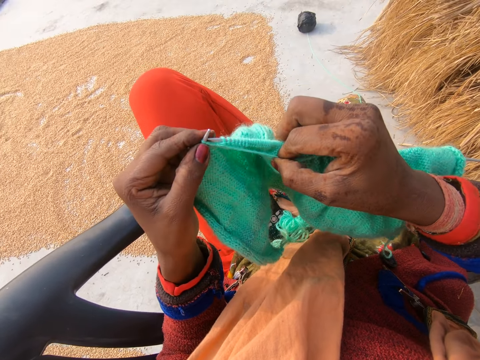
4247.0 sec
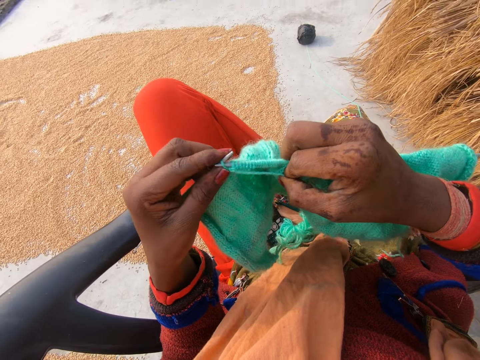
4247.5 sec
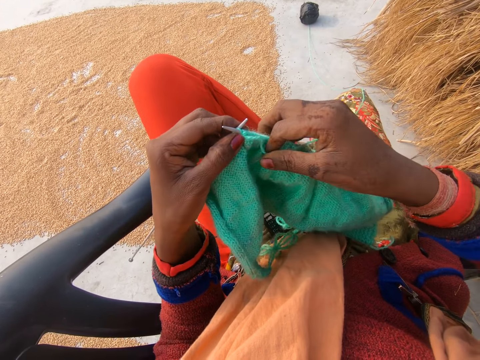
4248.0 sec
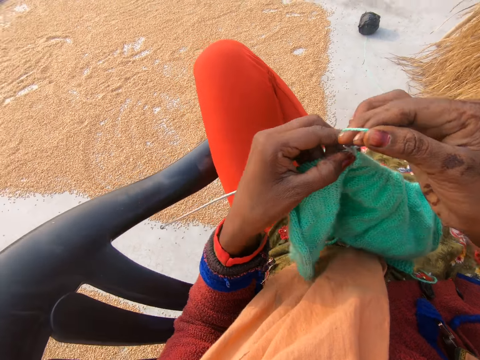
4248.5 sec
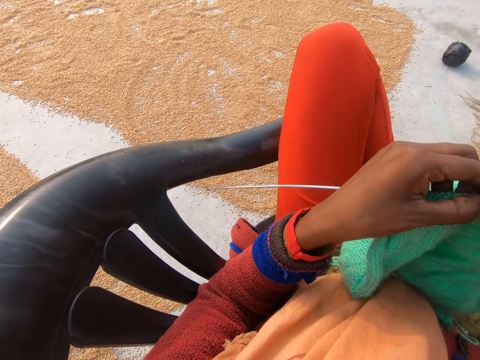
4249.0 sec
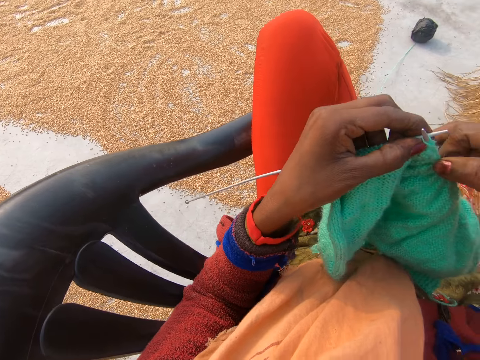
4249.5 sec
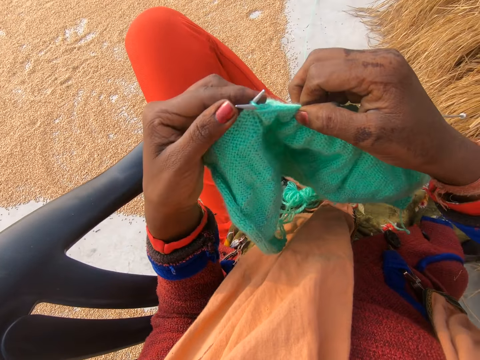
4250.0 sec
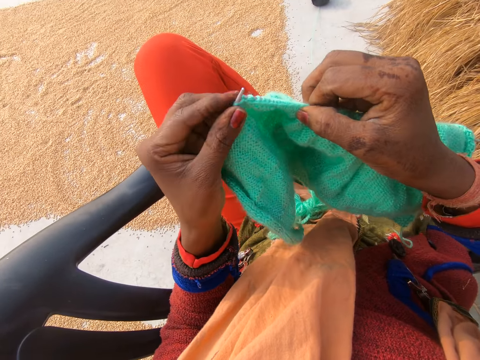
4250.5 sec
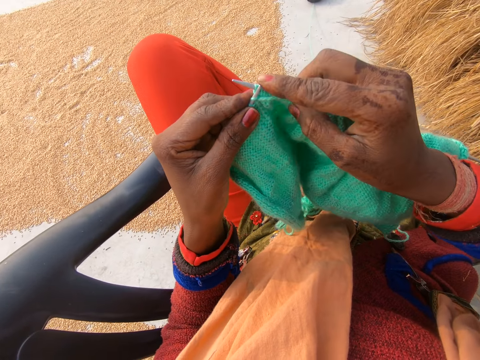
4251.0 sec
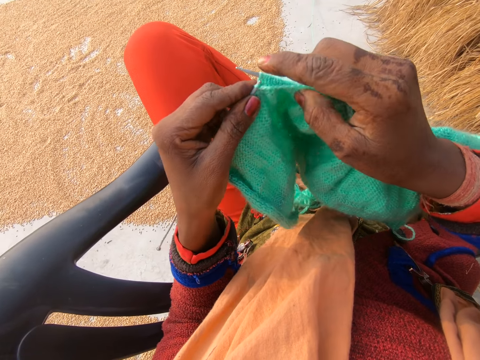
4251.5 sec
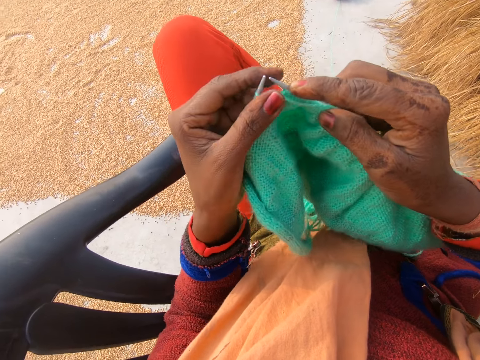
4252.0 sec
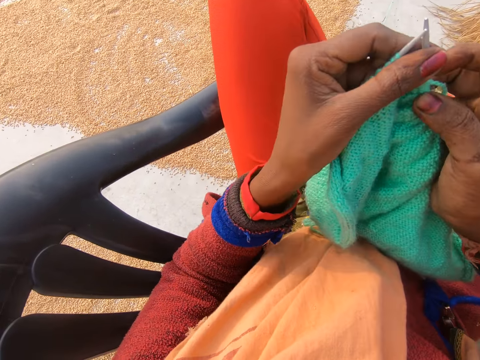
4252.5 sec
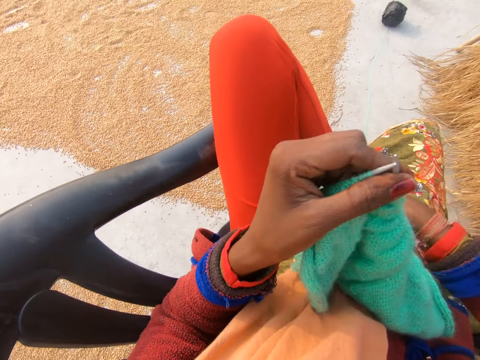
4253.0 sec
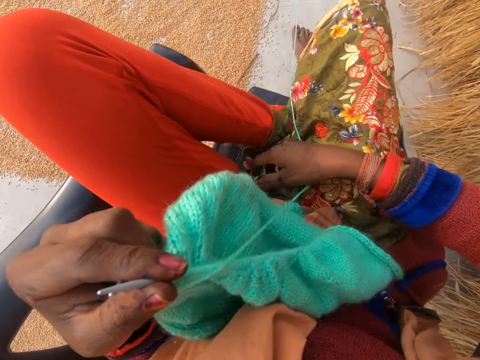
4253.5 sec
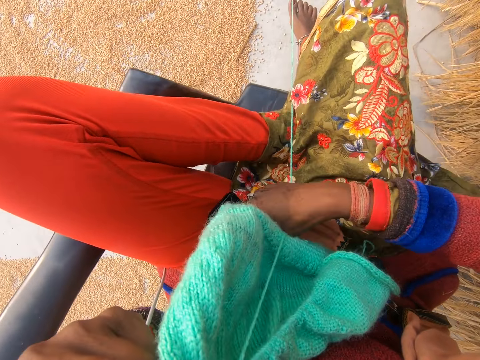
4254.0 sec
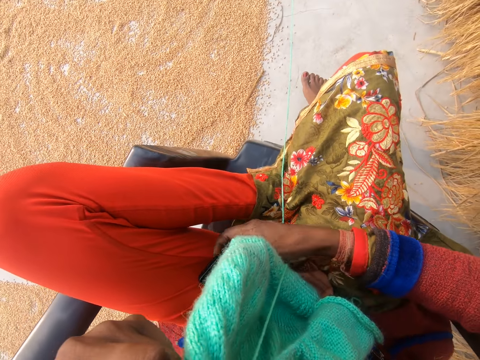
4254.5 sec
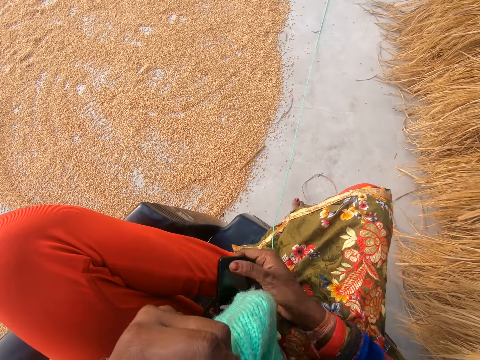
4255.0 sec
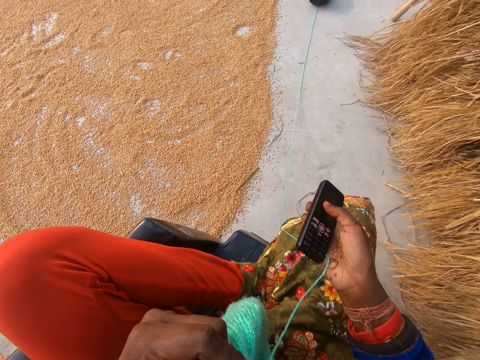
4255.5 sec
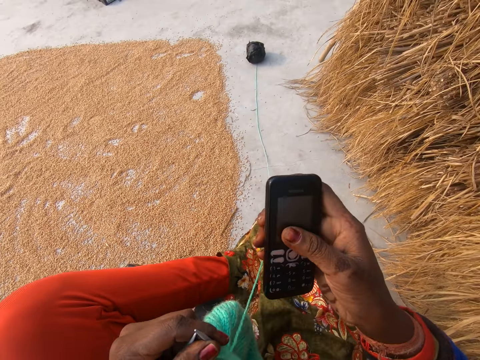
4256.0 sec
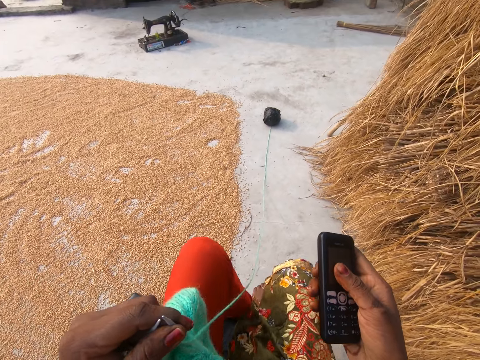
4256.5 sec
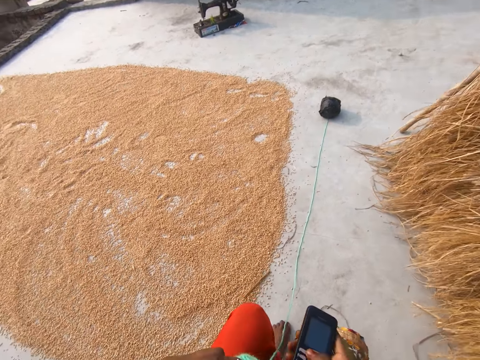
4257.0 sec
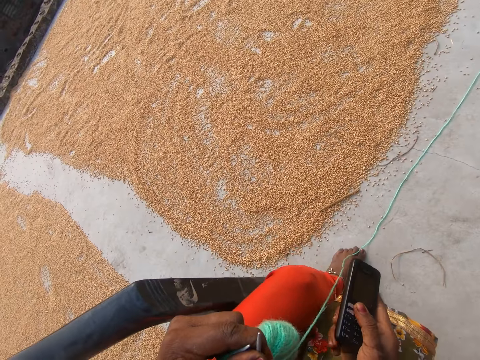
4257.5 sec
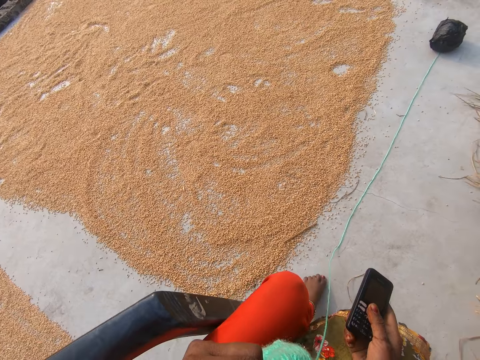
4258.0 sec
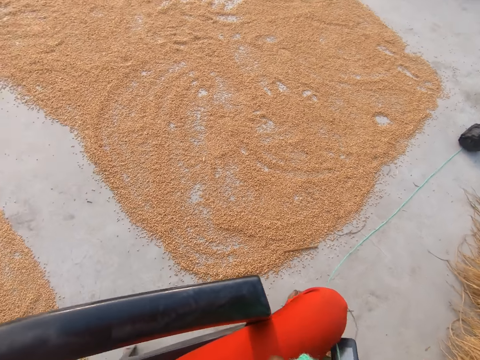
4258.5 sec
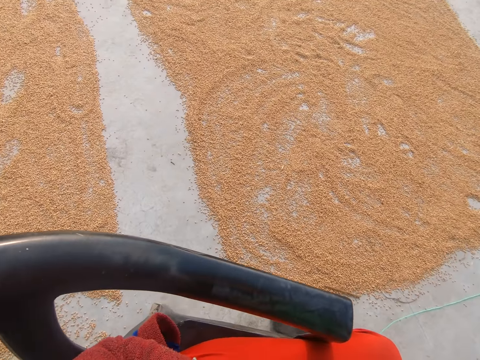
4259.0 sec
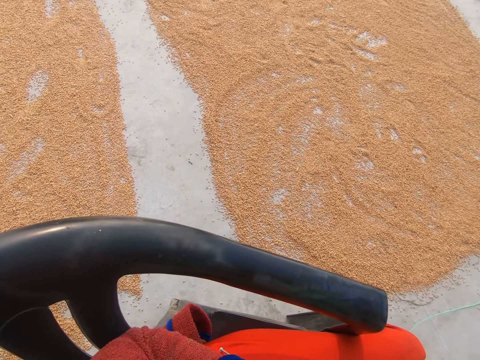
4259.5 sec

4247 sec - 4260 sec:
The camera wearer rotates the knitting thread around the knitting needle. She looks around. She knits a fabric with knitting needles. She presses the knitting needle with a finger. She holds her finger. She looks around. She picks up the phone on her leg with her right hand. She holds the phone. She puts her leg on the ground. She looks around.

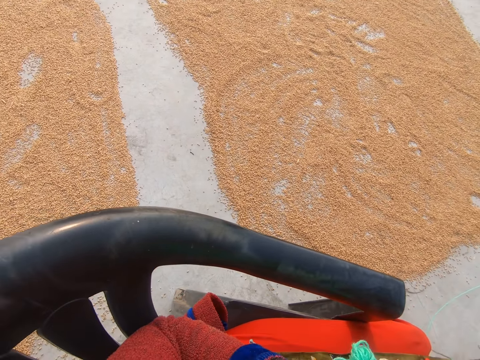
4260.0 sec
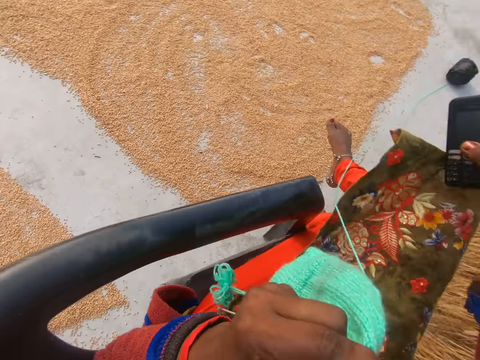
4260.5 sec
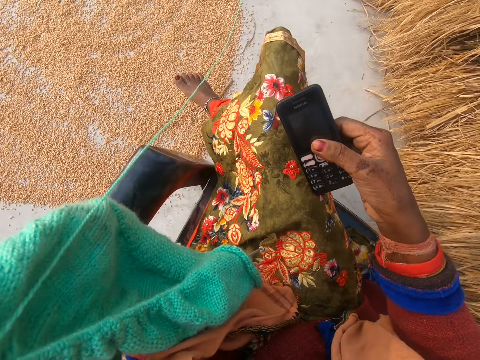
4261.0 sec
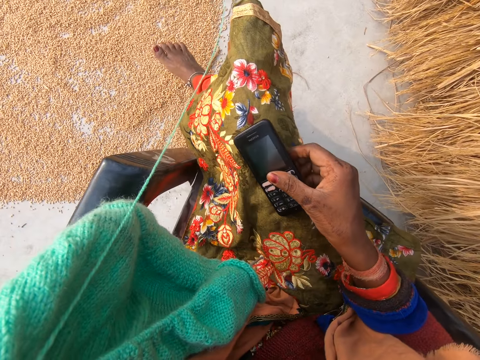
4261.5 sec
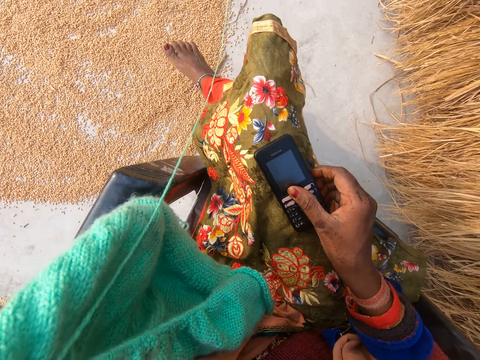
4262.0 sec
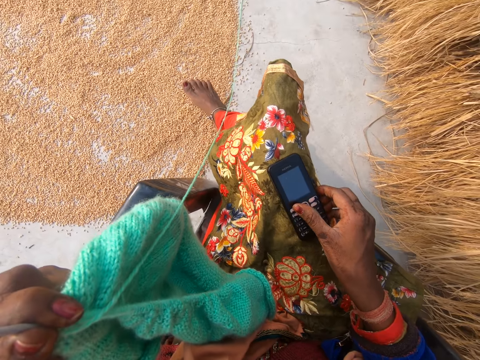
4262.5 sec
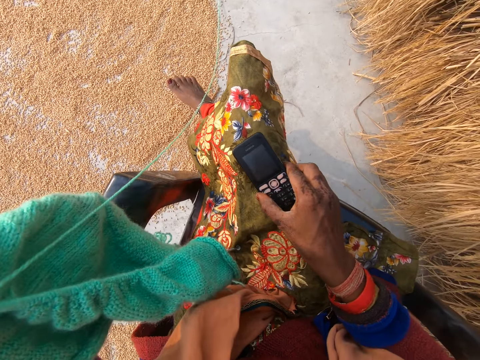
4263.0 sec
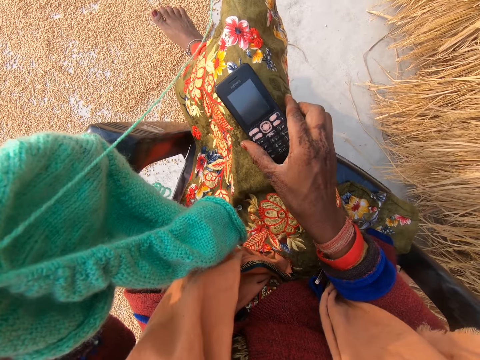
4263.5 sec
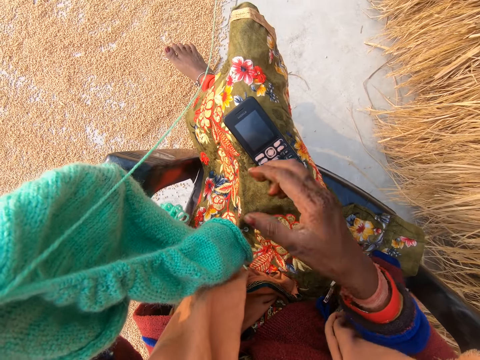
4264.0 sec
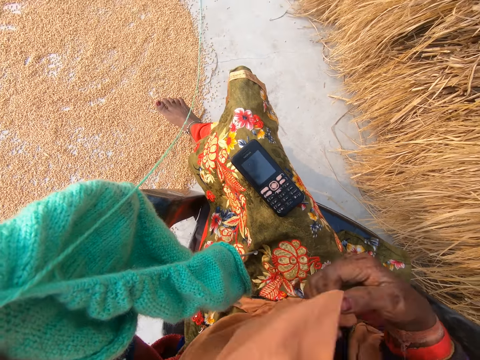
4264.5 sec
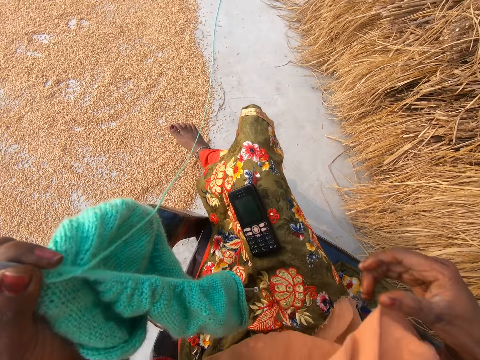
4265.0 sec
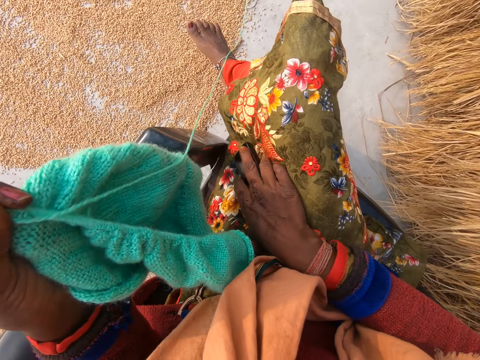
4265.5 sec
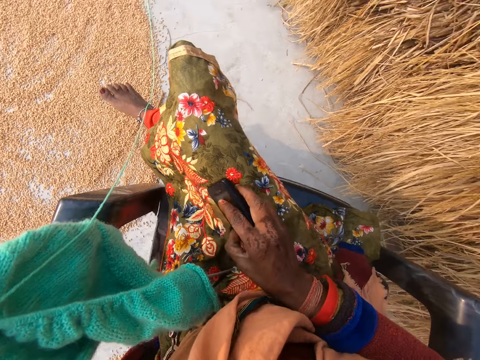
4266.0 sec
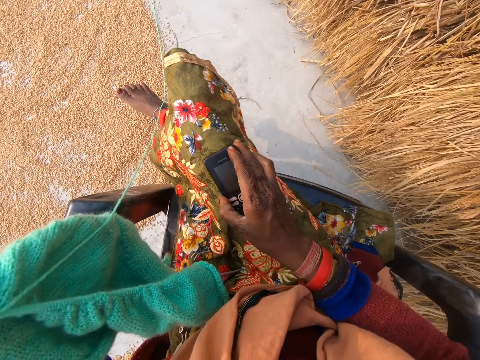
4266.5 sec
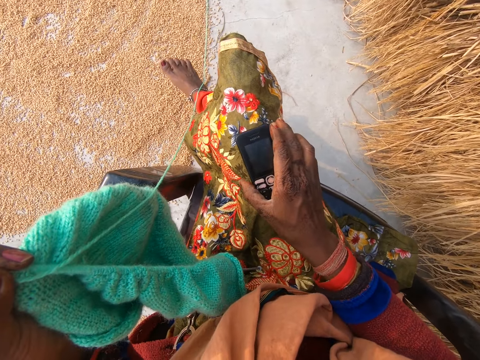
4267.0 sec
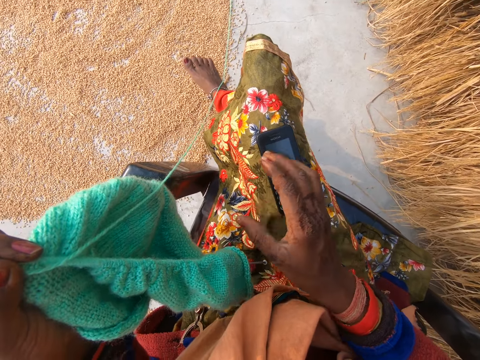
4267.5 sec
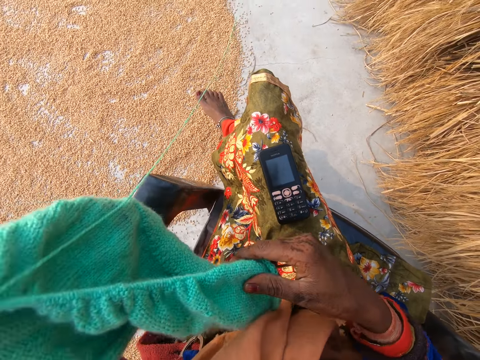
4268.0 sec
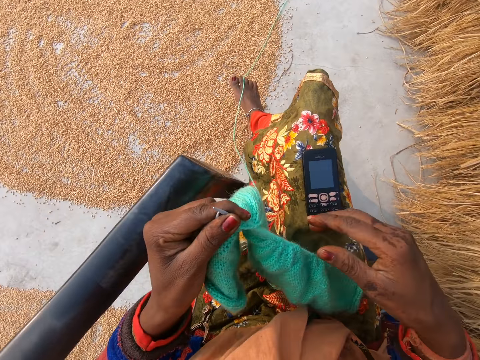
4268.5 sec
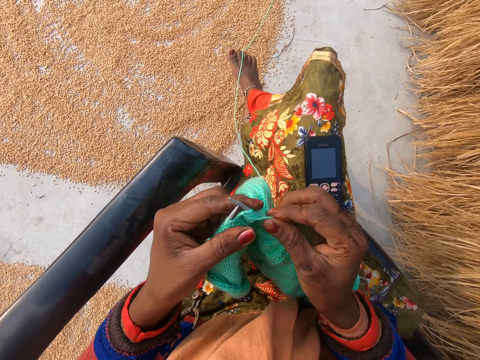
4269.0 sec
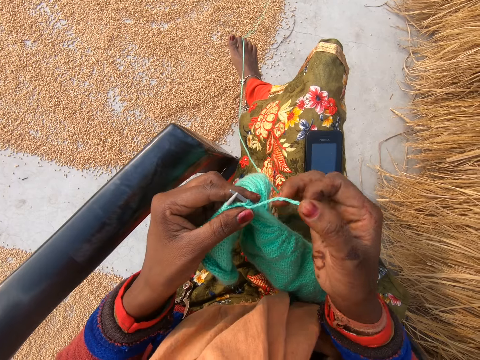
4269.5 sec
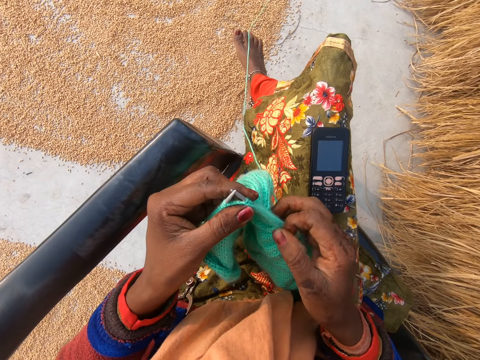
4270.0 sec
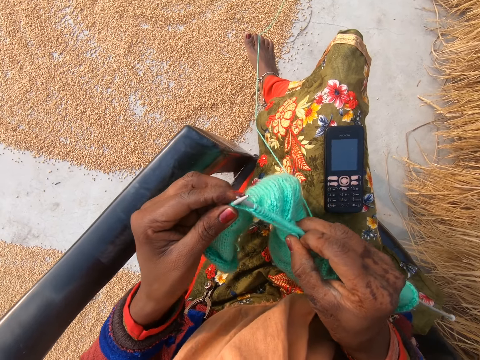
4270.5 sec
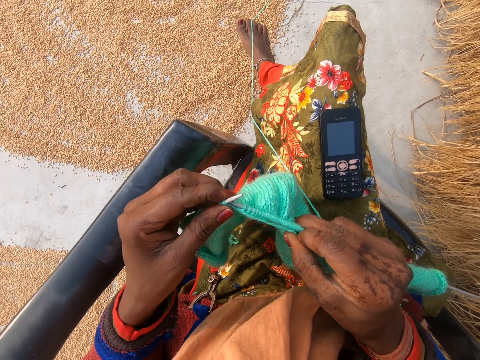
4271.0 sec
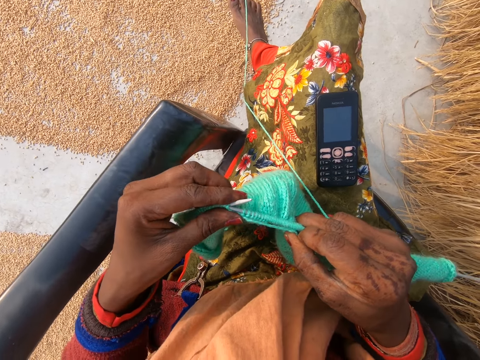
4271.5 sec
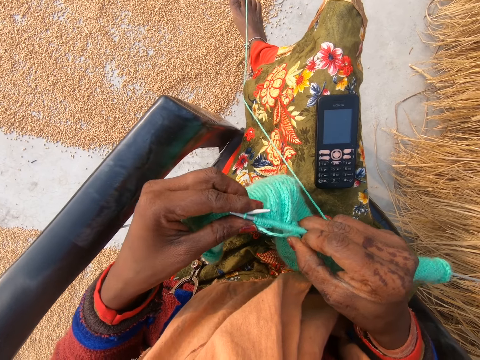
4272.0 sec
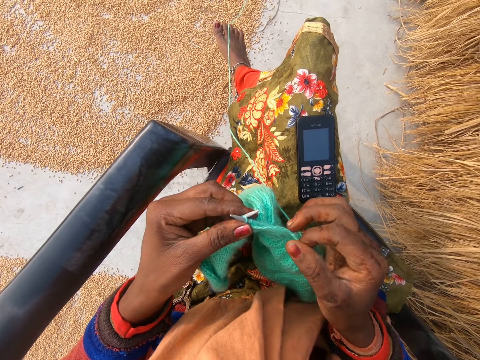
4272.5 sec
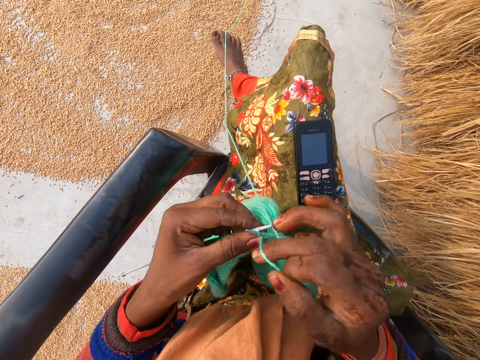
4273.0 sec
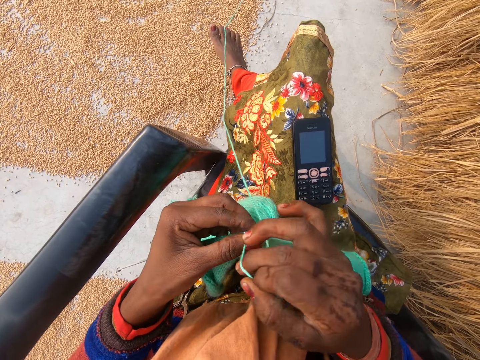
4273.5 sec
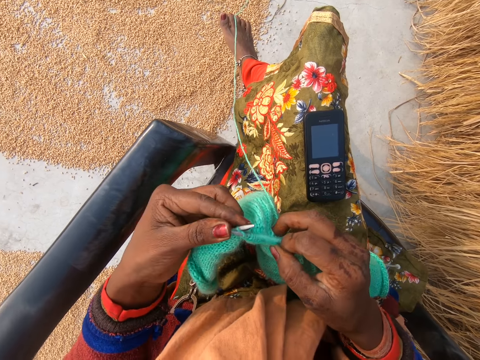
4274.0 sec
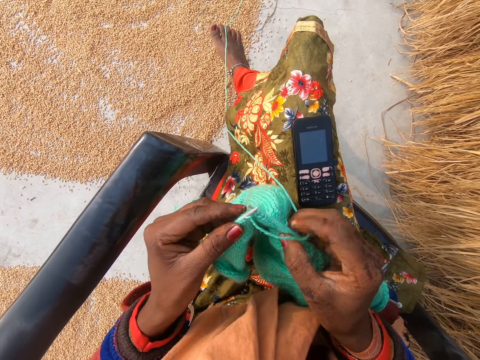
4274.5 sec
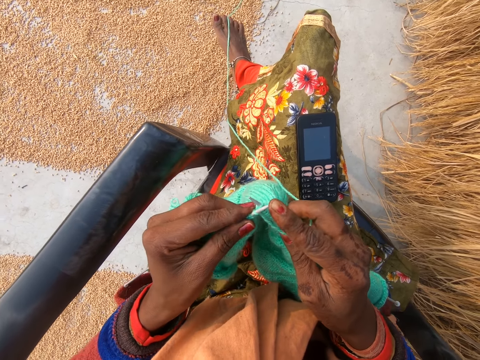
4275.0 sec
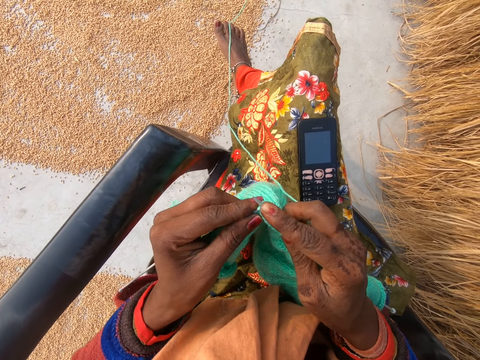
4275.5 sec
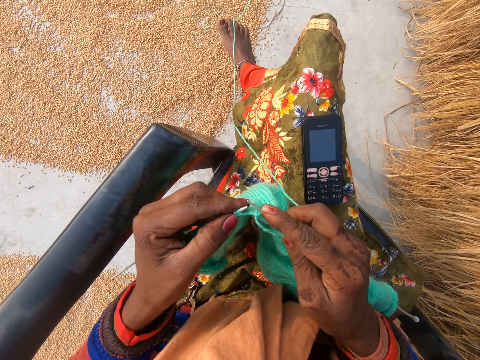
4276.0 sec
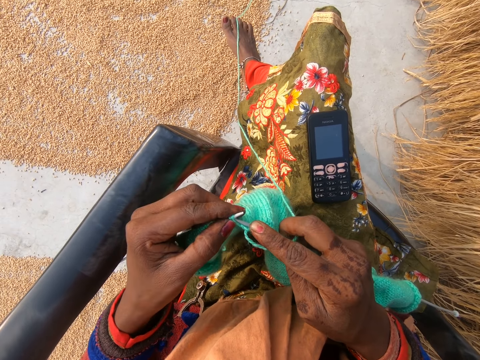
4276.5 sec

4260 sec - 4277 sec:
The camera wearer places the phone in her right hand on her leg. She adjusts her pashmina sideways with her right hand. She adjusts her phone well on her leg. She puts the phone on her thigh. She moves the fabric downwards. She picks the thread. She crochets with the yarn in her hand with the crochet hook. She crochets again.
